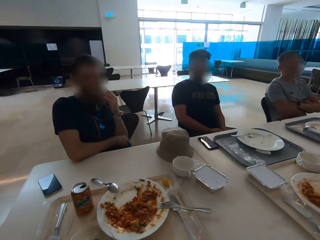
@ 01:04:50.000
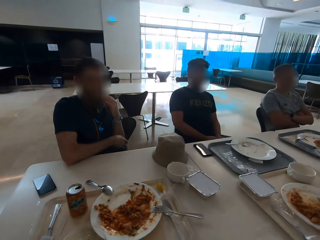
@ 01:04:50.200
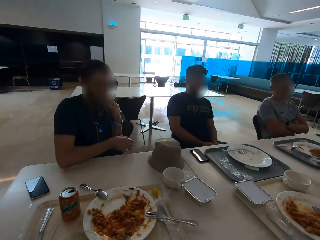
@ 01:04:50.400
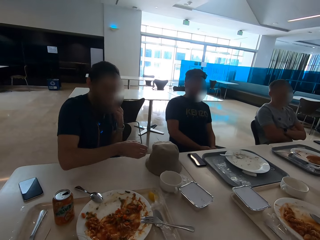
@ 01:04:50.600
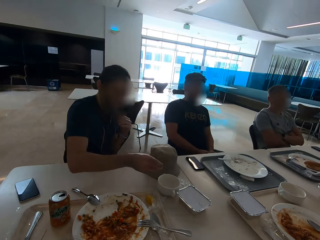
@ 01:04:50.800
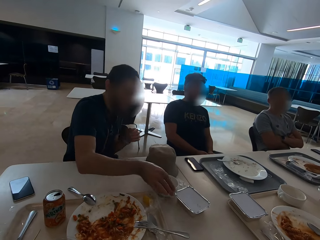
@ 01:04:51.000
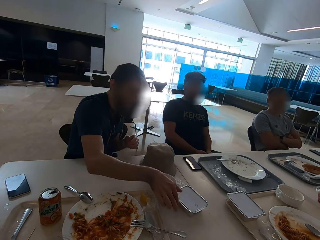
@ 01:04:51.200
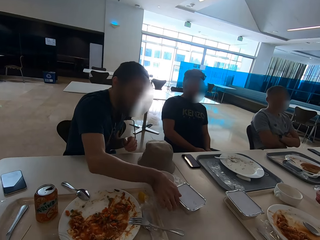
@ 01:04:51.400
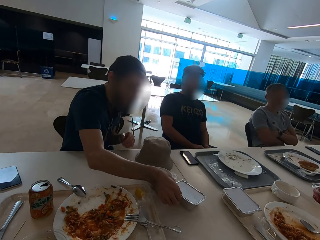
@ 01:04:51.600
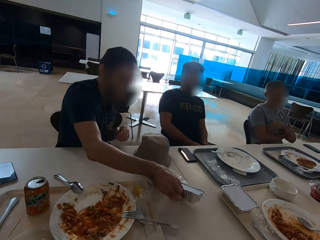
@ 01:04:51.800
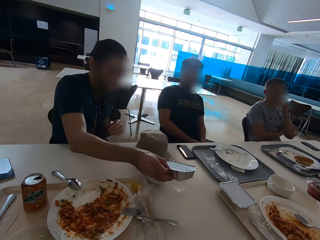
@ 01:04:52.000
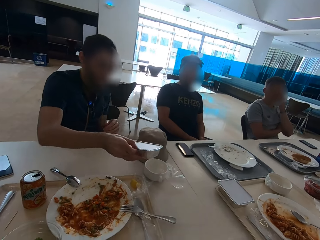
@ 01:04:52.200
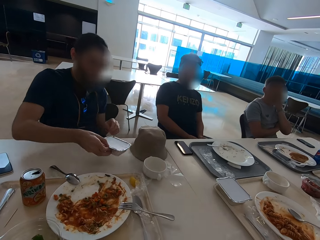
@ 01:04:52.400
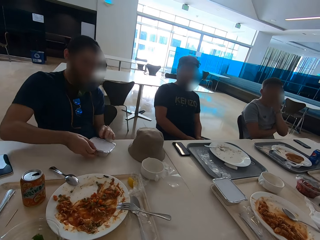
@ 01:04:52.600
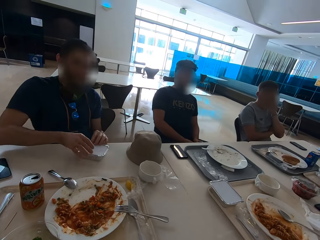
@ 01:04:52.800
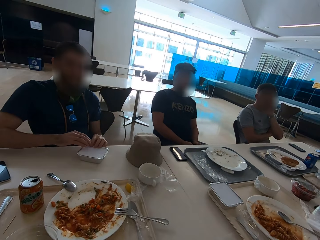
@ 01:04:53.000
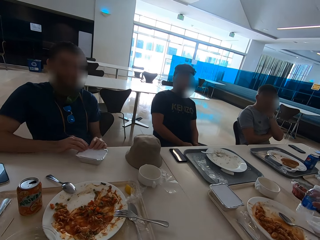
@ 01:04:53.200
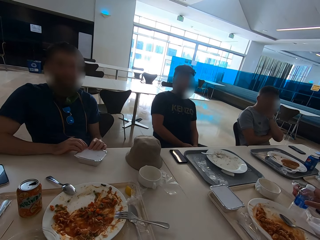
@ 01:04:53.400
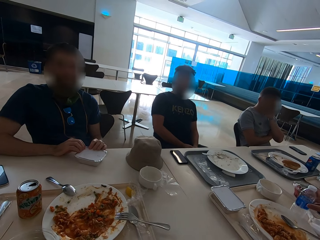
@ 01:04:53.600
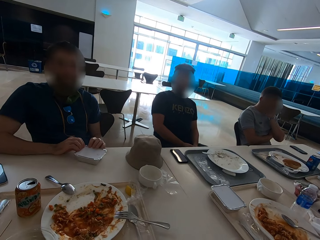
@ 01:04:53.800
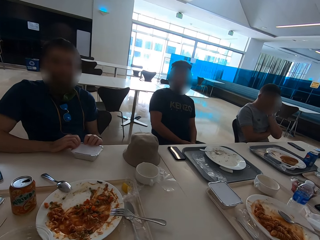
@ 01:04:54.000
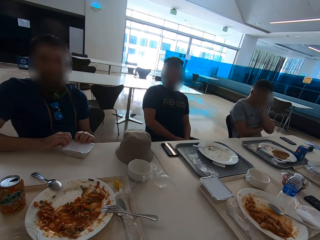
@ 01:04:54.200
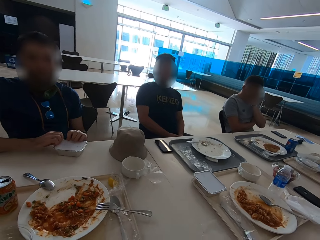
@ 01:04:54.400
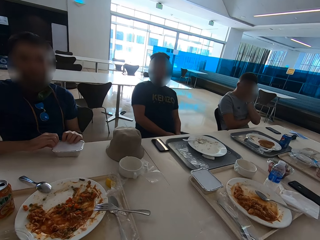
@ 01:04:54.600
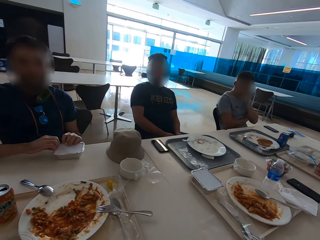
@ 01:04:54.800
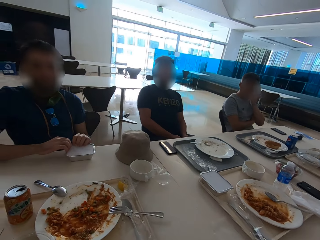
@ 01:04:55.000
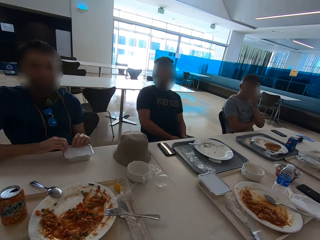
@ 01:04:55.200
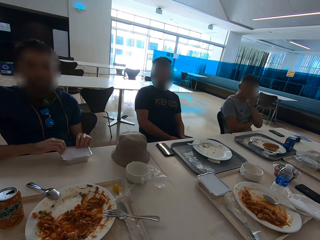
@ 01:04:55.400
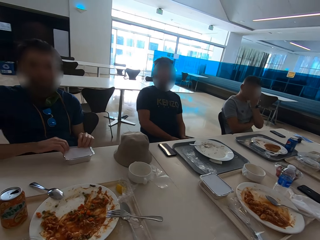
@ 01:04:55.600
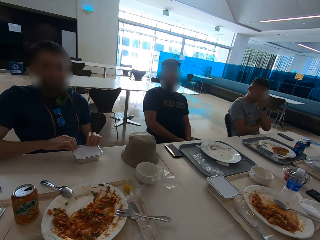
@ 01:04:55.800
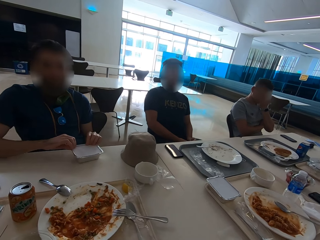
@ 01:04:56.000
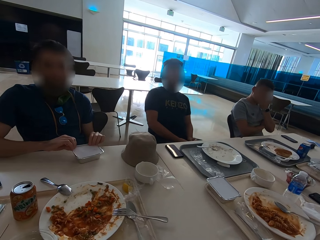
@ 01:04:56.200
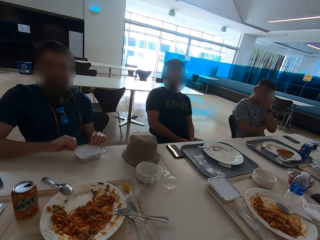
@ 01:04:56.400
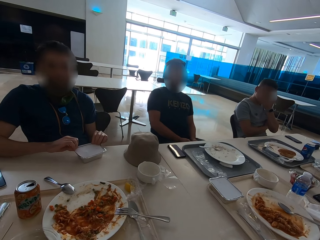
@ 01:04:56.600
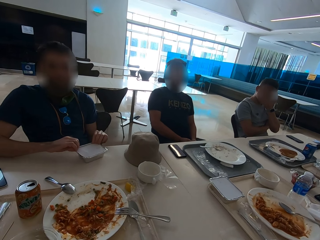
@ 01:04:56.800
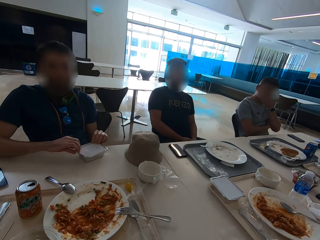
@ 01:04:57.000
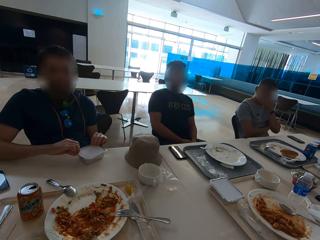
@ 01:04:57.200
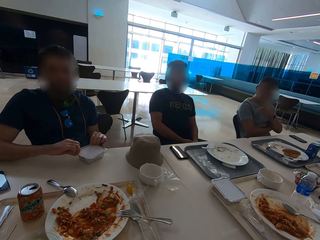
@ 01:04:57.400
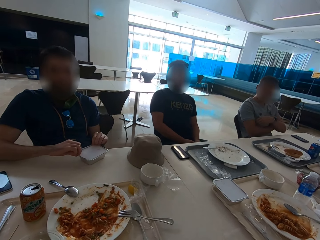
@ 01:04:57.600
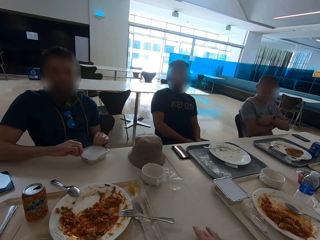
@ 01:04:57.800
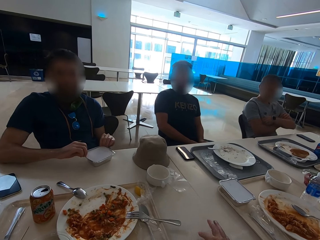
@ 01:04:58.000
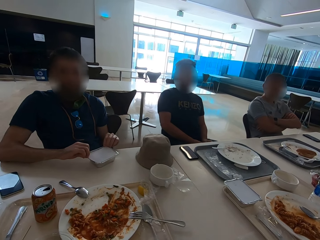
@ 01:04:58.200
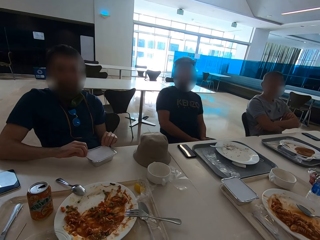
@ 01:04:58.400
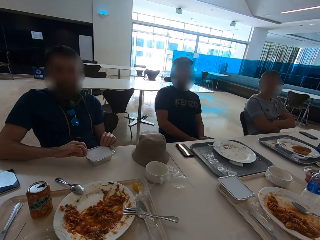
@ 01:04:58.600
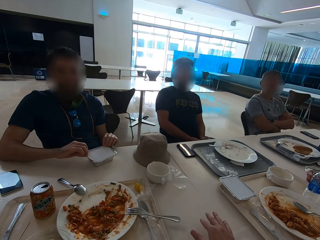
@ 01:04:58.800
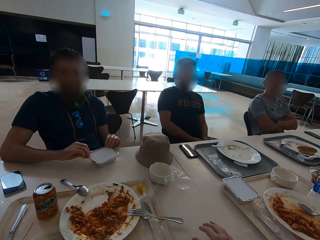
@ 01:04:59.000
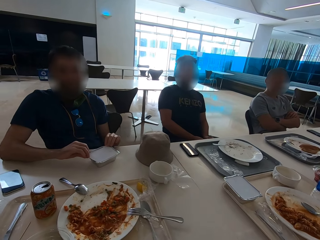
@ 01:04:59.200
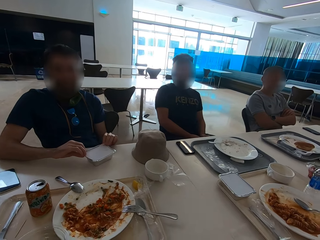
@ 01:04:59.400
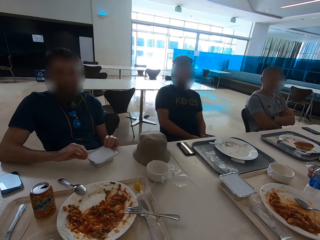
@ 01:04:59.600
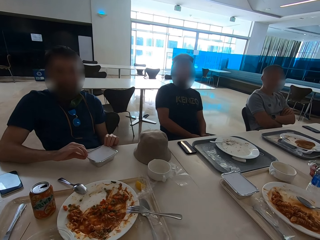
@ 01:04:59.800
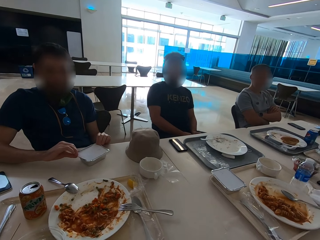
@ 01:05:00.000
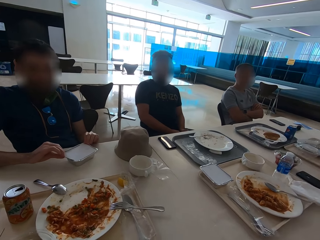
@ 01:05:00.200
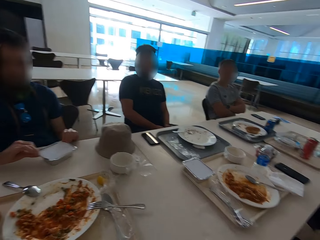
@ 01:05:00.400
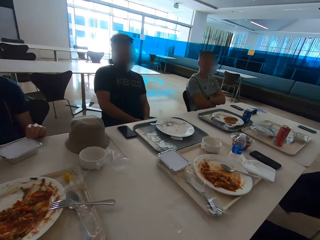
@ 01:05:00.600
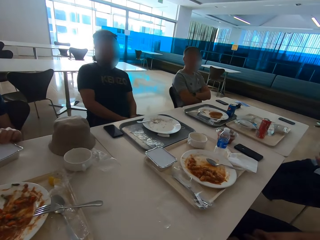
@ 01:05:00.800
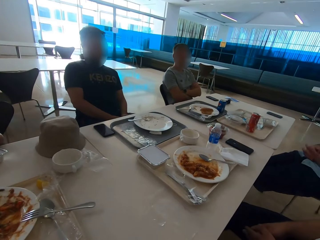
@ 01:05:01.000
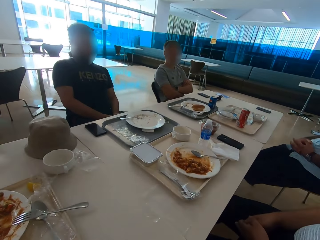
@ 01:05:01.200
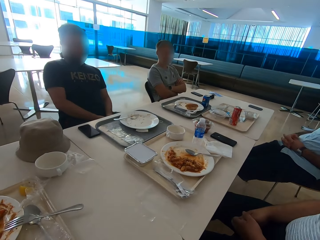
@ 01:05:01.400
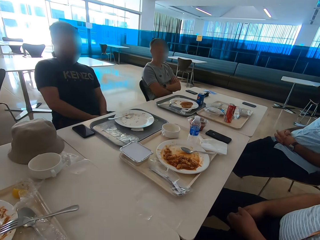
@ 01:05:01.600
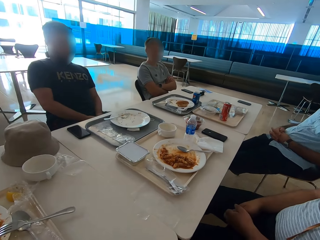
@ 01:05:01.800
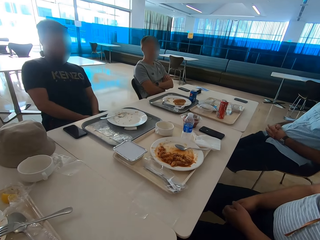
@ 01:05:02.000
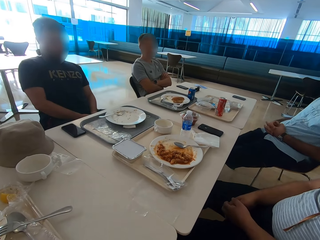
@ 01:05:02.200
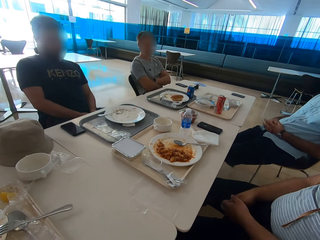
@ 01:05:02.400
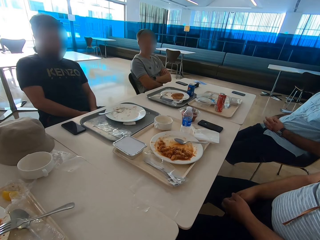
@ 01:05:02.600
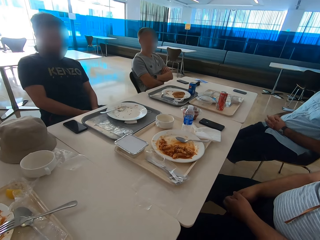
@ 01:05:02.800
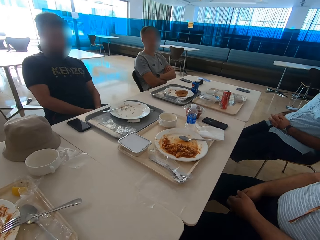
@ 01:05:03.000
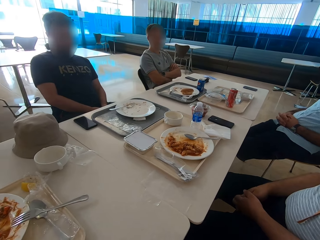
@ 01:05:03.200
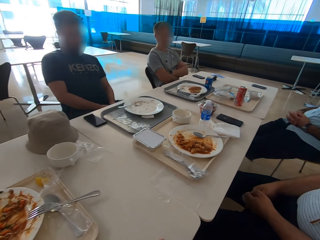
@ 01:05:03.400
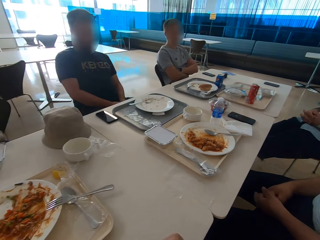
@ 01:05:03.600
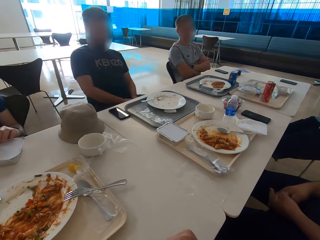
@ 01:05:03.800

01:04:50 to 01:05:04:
A man moves forward. The man picks up a dish on the table. Another man touches his face. The first man puts the dish on the table. A third man puts a water bottle on the table. The first man opens the dish. The camera wearer uses gestures. He moves his hand. The second man crosses hands. The camera wearer looks around. A fourth man sits close to the third man. The third man sits close to the camera wearer. The fourth man moves fingers. The camera wearer looks aside.

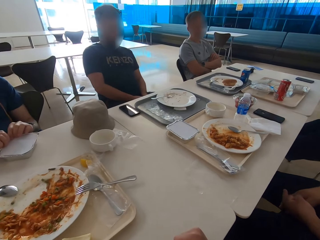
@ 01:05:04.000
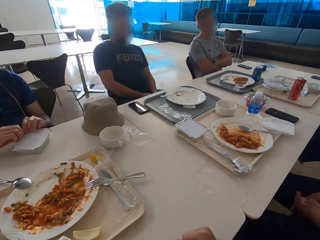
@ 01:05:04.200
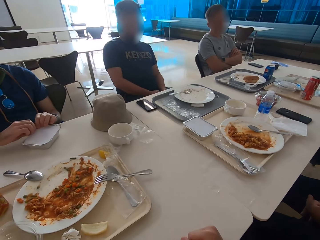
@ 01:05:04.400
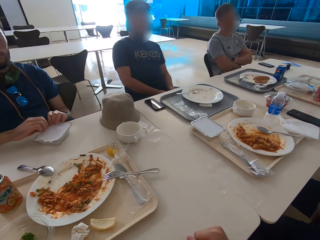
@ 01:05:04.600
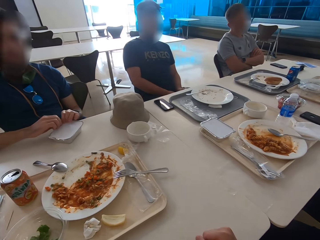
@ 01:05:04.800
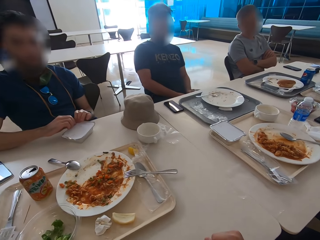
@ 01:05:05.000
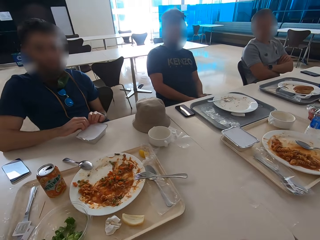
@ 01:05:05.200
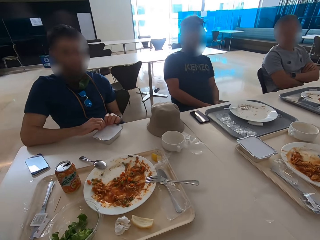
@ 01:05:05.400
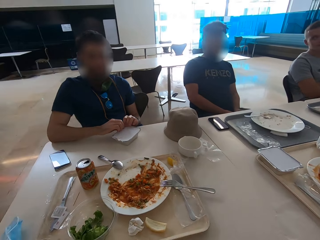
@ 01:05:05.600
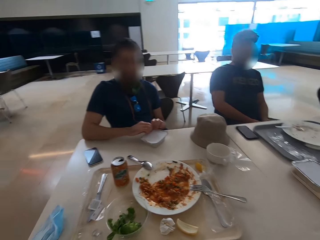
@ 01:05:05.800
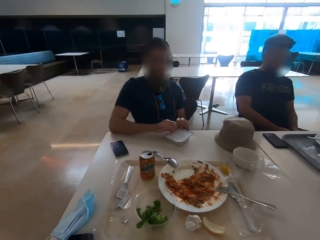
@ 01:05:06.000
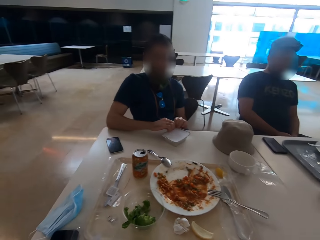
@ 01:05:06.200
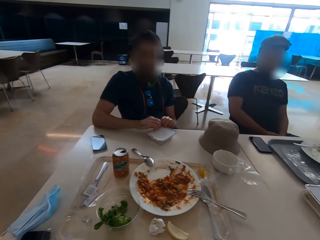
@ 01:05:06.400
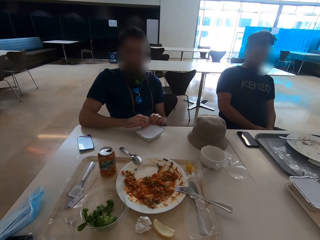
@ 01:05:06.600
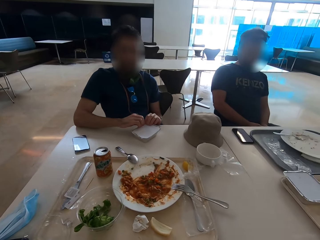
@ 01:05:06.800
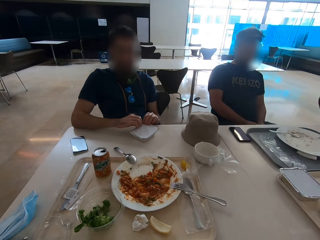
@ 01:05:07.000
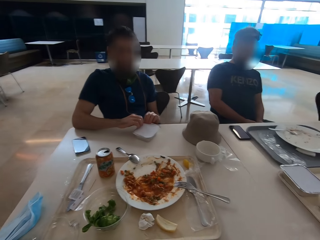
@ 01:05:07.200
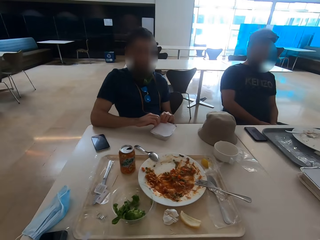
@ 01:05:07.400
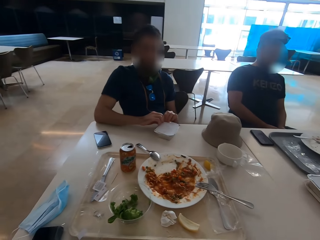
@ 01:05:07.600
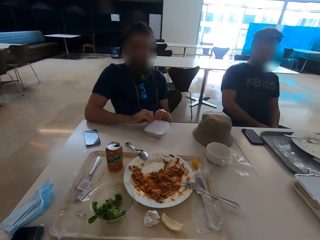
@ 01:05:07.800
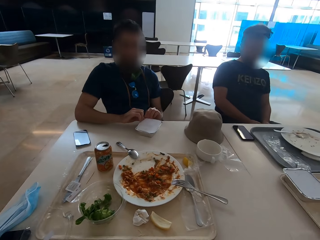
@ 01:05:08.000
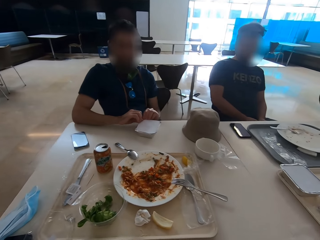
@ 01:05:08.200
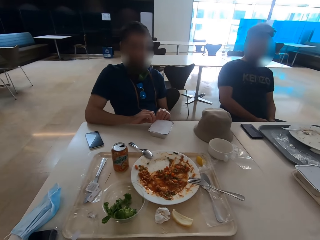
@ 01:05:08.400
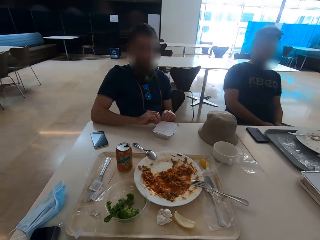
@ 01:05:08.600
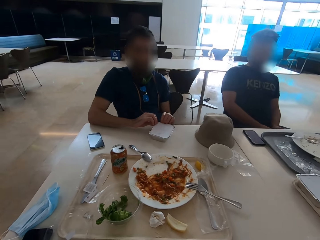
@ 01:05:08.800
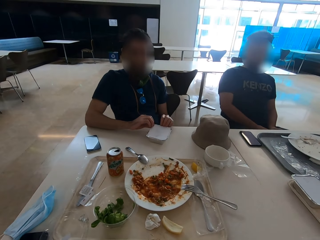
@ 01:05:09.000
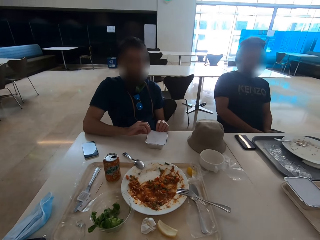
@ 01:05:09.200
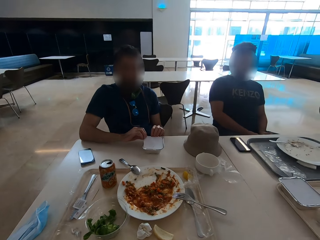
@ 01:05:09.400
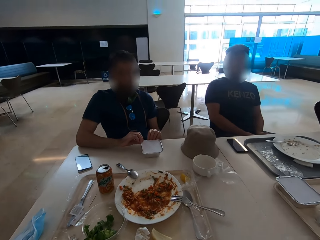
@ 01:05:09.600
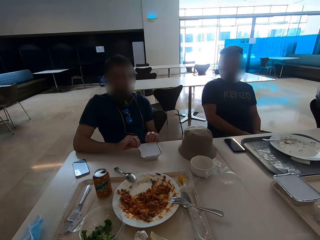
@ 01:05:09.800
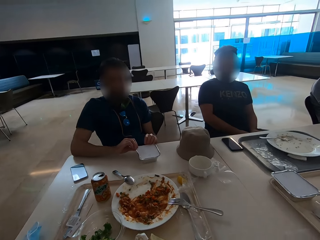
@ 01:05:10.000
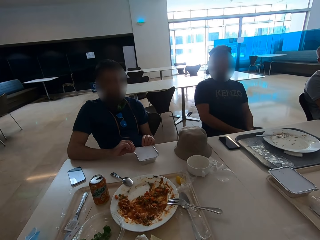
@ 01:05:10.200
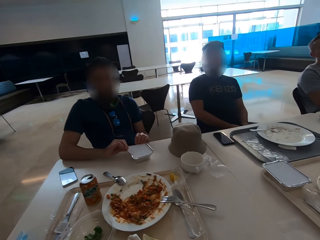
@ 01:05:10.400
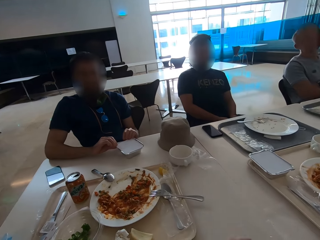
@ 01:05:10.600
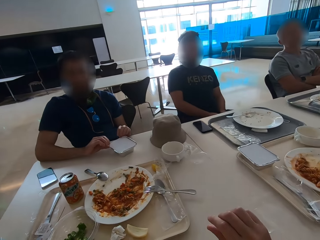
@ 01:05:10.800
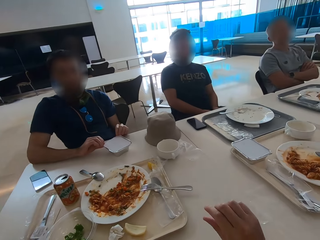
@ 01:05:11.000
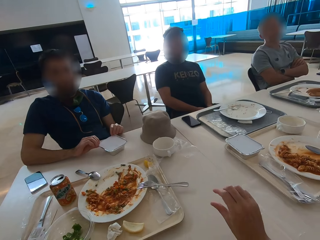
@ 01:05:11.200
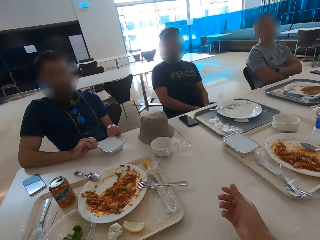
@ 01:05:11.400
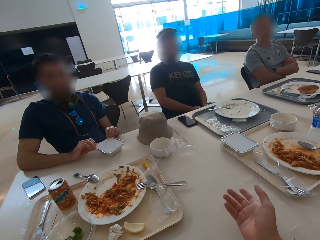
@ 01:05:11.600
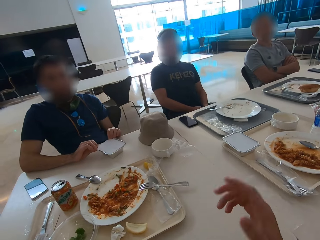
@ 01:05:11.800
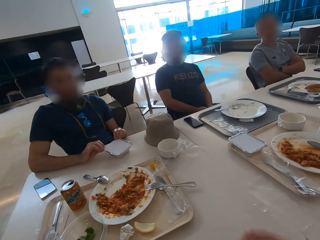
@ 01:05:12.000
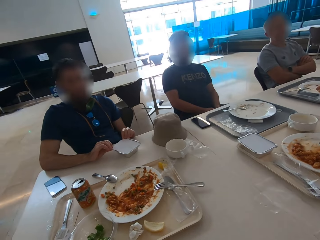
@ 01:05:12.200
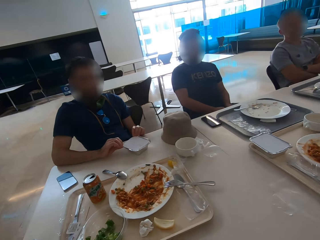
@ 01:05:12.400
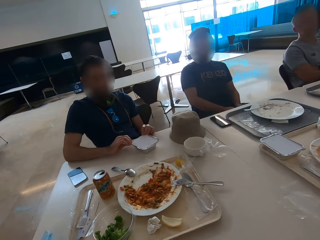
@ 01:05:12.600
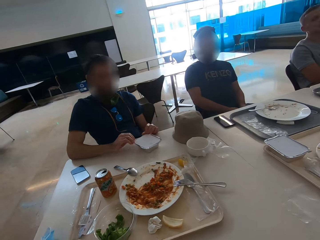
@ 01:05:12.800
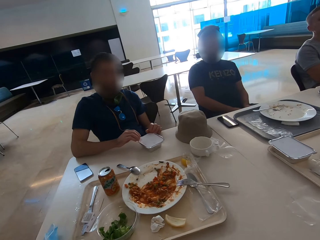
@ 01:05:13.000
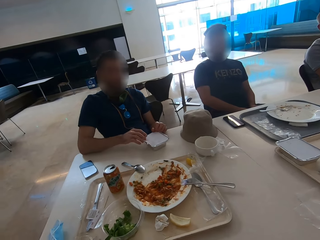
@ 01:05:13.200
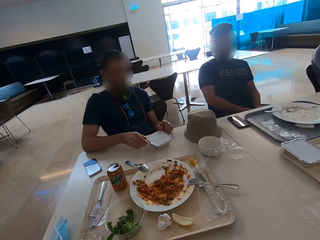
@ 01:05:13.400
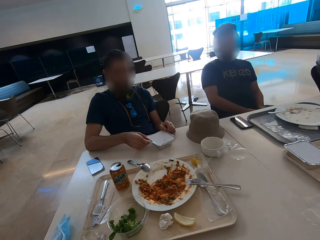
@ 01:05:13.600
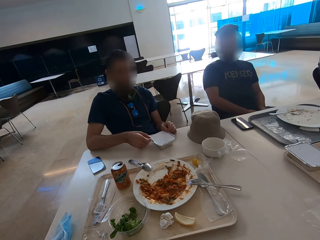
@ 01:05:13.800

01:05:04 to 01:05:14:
A man opens a dish. Another man sits close to a third man. The camera wearer gestures with the right hand. They look around.
